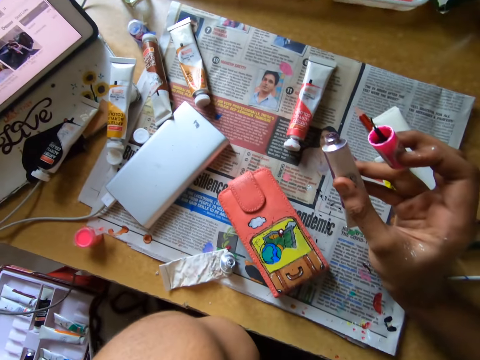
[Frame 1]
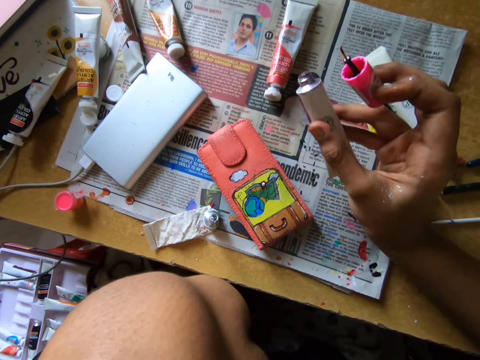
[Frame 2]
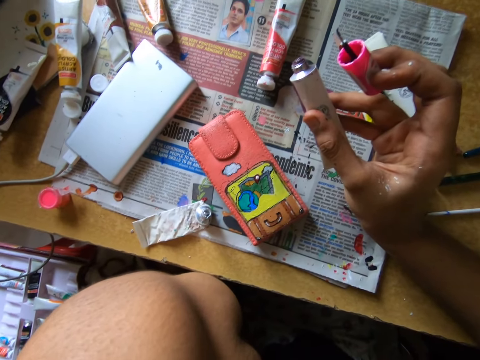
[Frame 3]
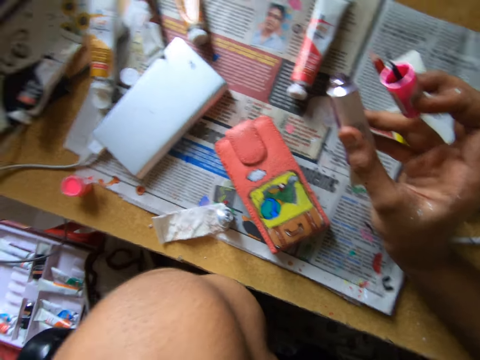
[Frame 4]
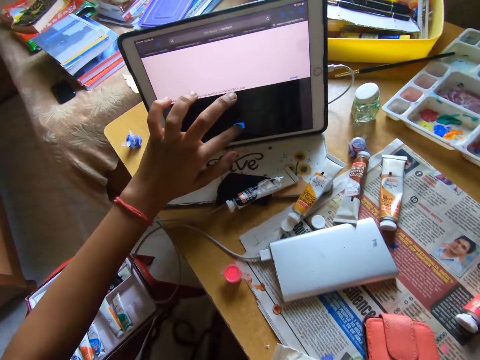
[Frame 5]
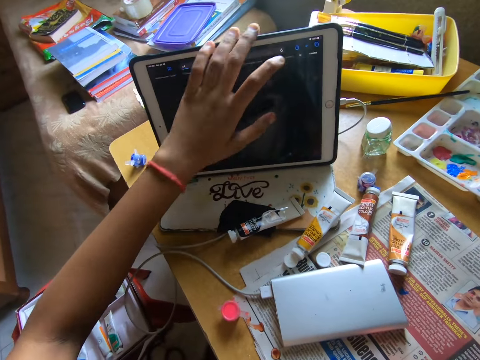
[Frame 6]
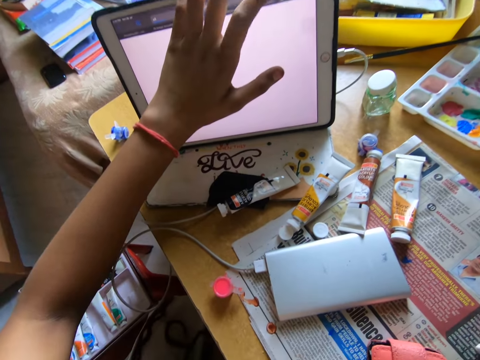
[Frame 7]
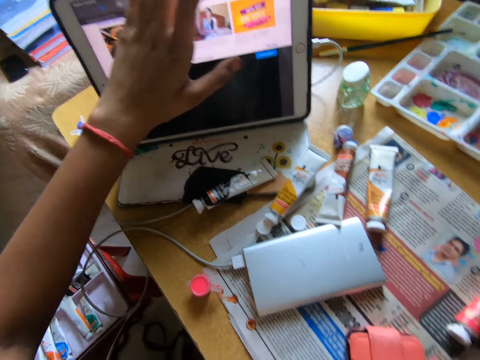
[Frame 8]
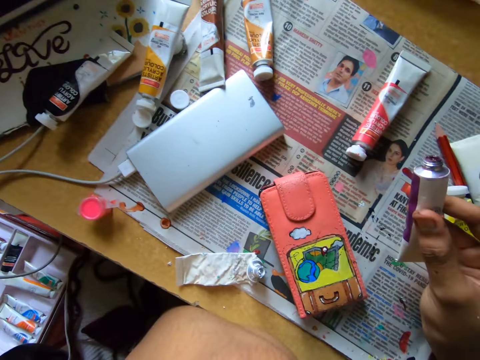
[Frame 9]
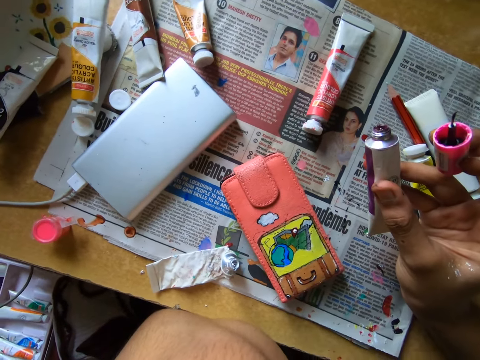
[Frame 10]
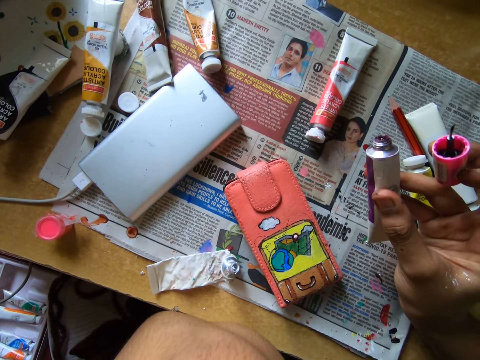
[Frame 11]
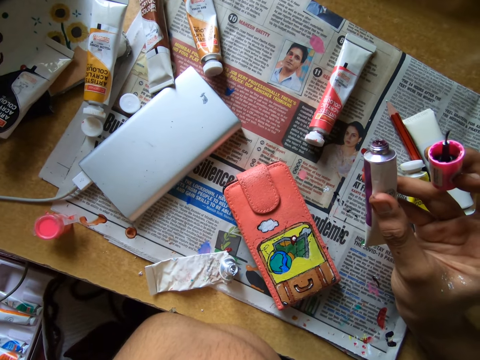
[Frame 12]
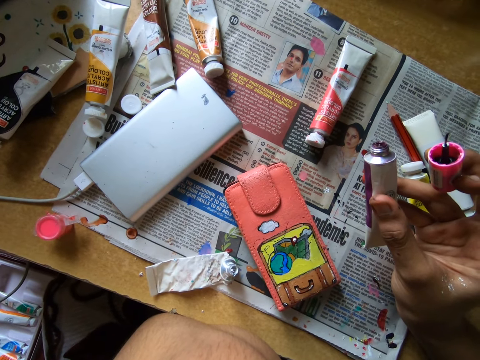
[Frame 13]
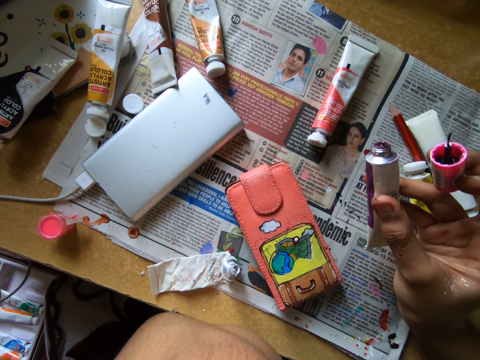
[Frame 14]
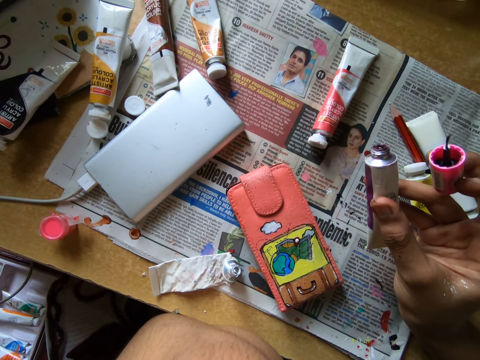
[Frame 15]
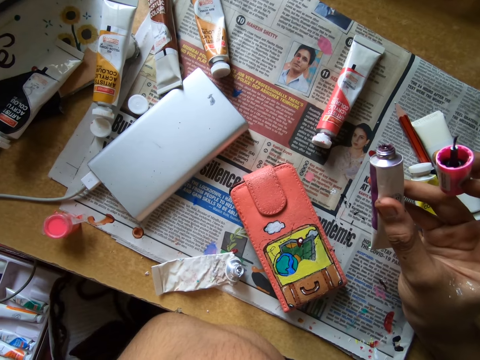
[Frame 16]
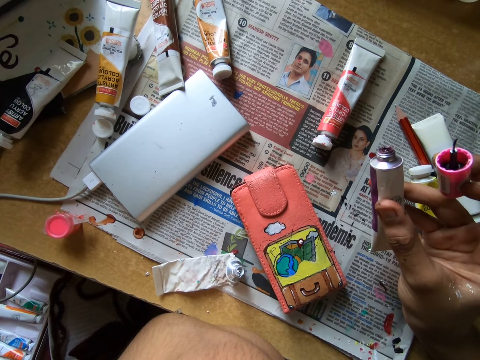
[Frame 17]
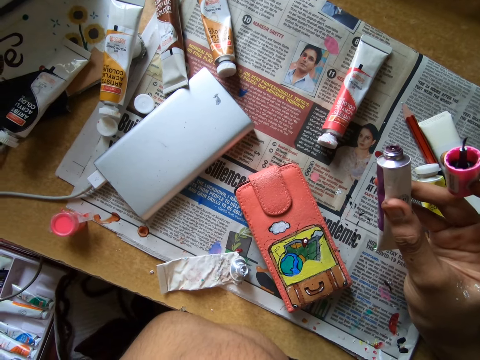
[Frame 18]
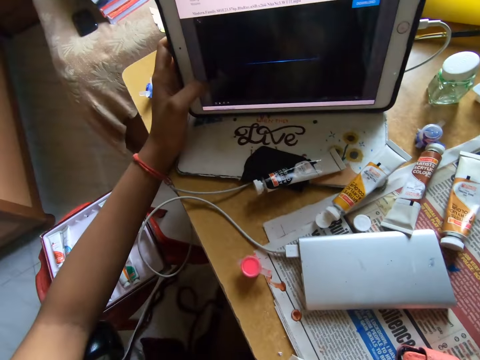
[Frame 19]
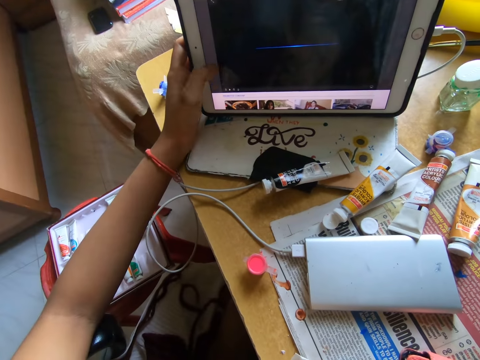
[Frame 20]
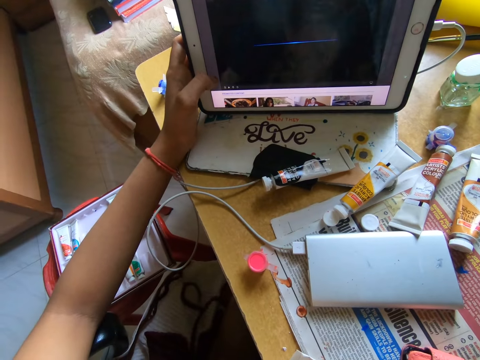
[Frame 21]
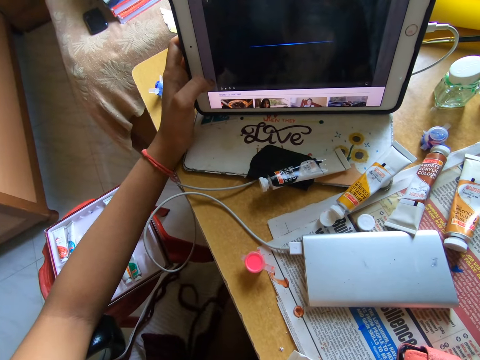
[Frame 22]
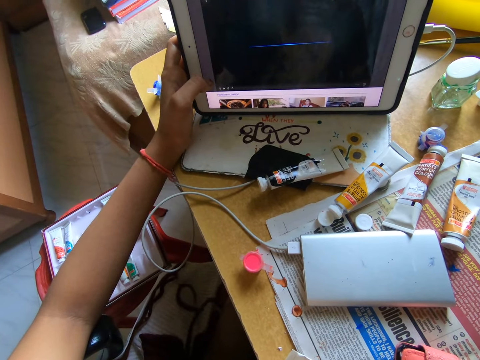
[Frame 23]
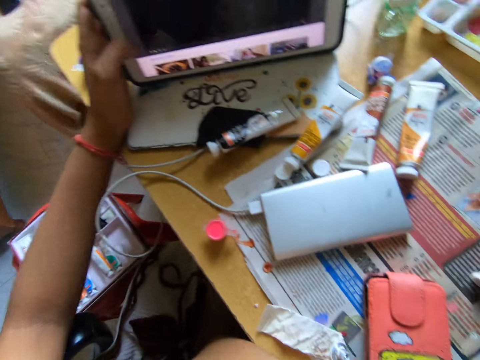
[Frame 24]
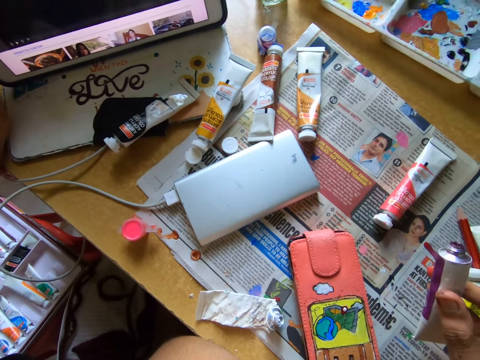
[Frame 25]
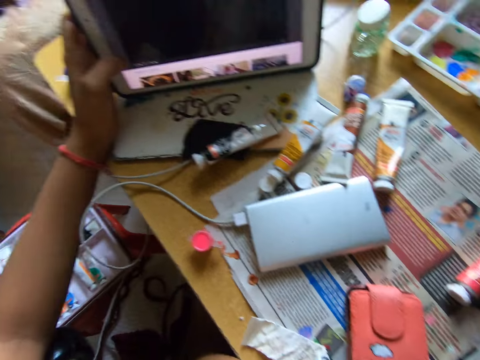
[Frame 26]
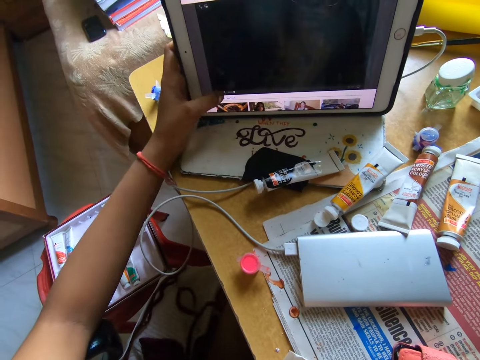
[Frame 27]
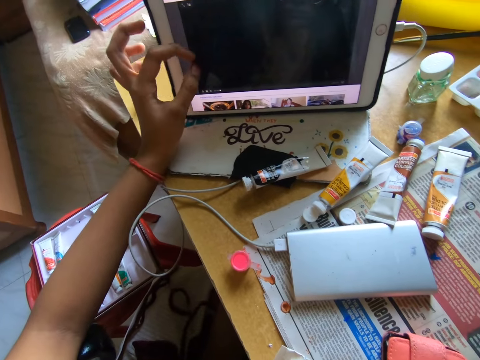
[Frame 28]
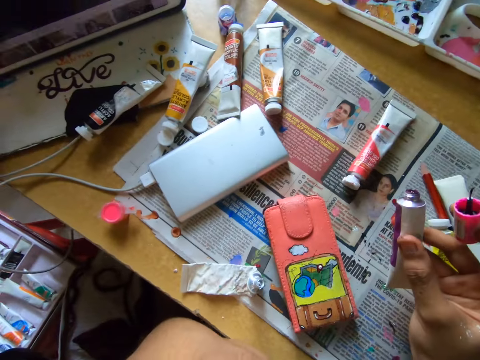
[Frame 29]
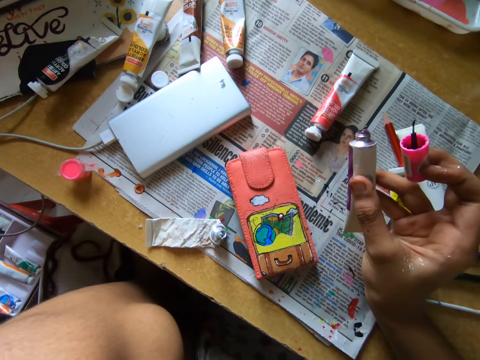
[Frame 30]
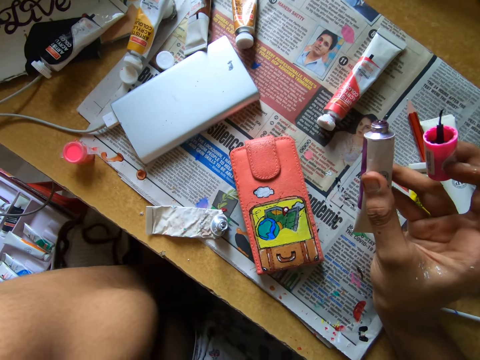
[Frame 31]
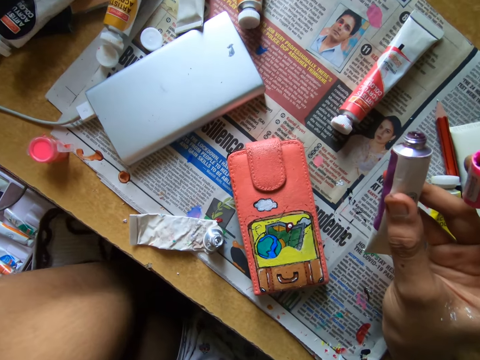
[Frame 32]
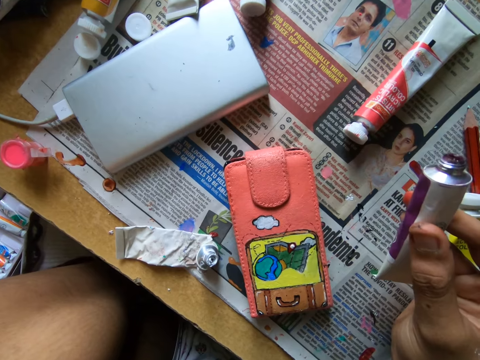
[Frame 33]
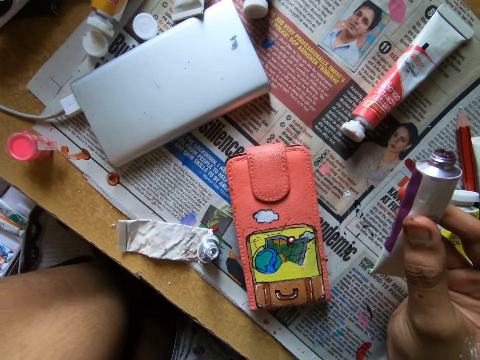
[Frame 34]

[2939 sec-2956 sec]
The camera wearer looks around. They scroll on the tablet. They look around. They scroll on the tablet. They look around. They scroll on the tablet. They look around.

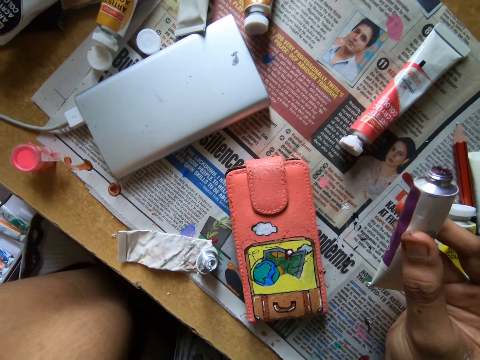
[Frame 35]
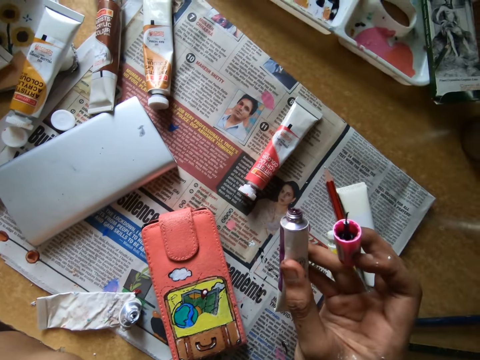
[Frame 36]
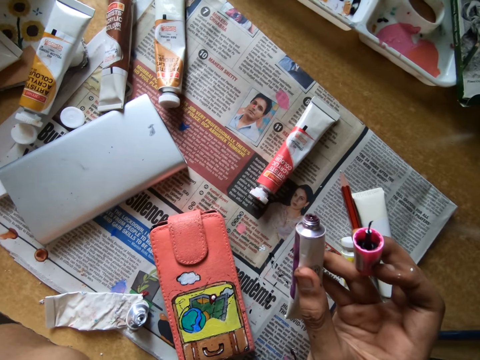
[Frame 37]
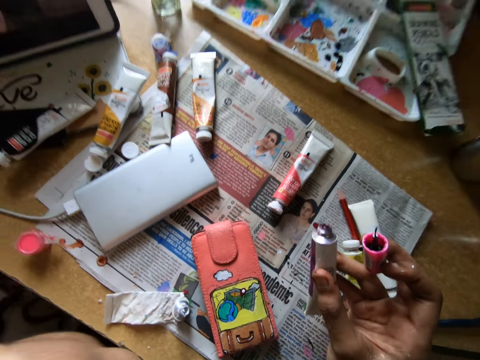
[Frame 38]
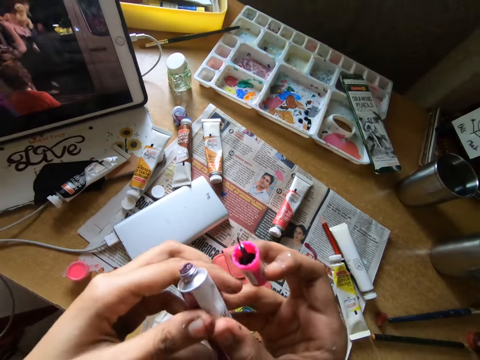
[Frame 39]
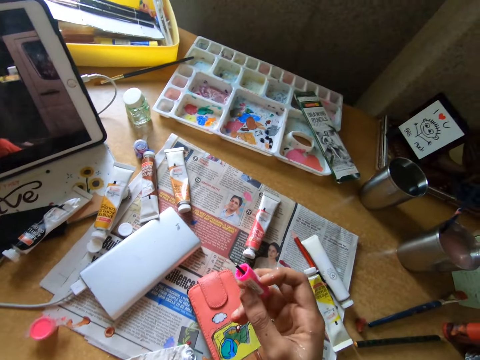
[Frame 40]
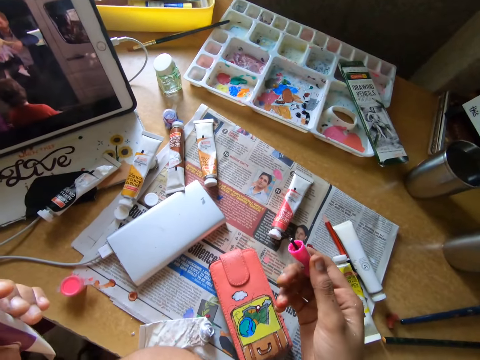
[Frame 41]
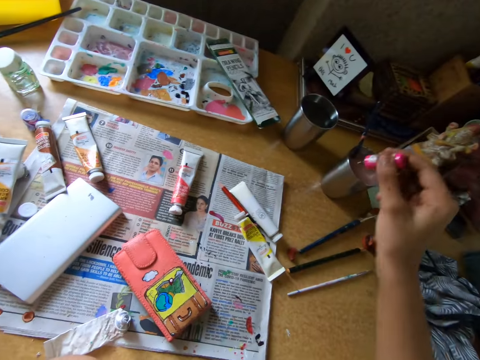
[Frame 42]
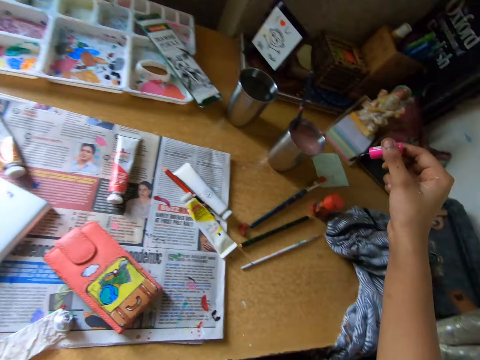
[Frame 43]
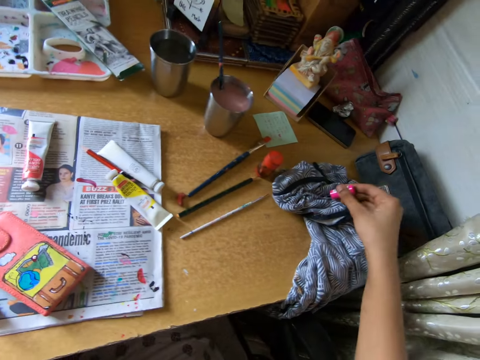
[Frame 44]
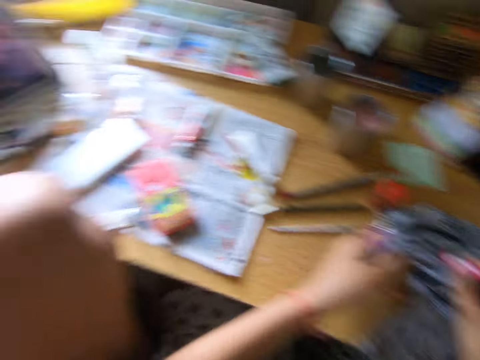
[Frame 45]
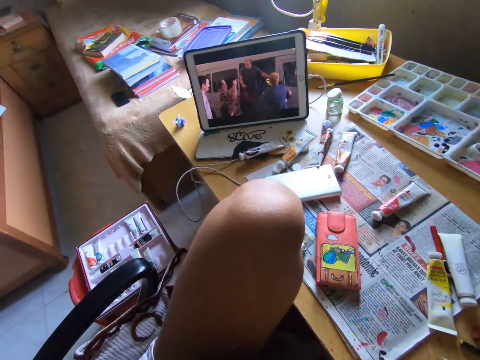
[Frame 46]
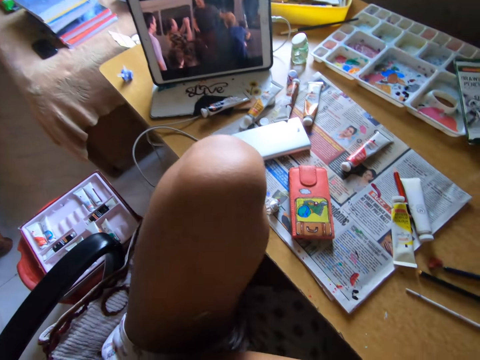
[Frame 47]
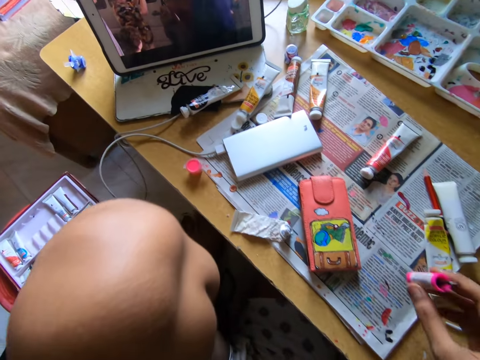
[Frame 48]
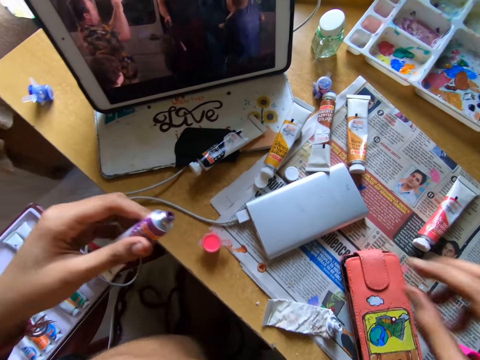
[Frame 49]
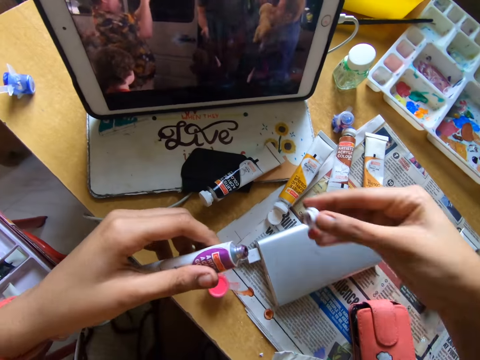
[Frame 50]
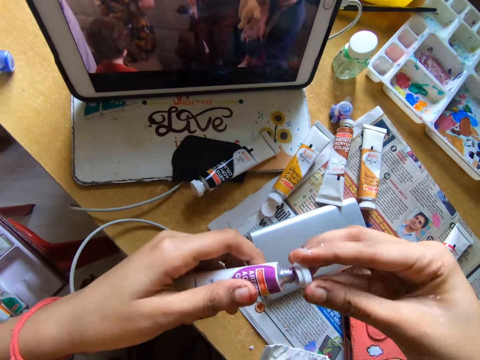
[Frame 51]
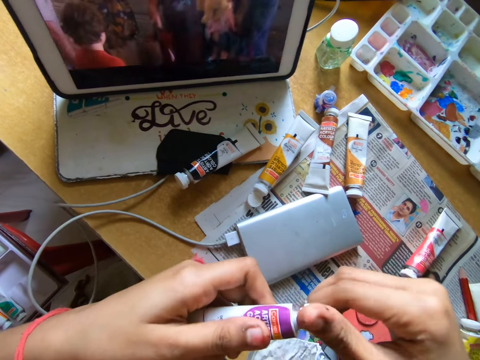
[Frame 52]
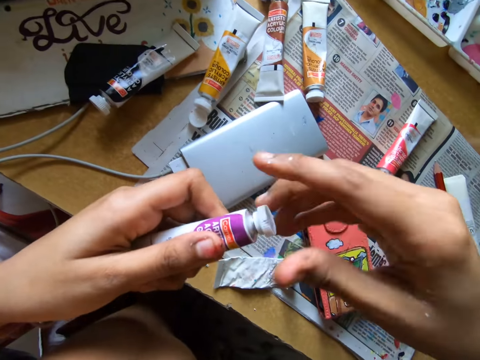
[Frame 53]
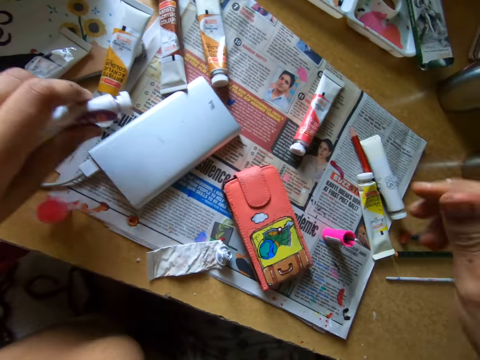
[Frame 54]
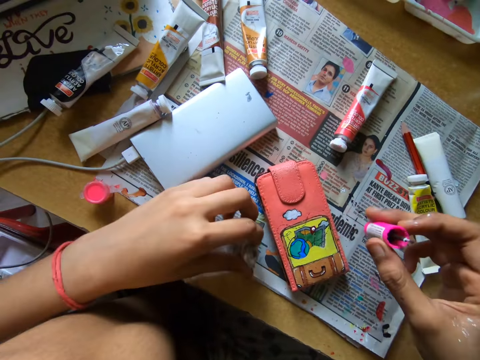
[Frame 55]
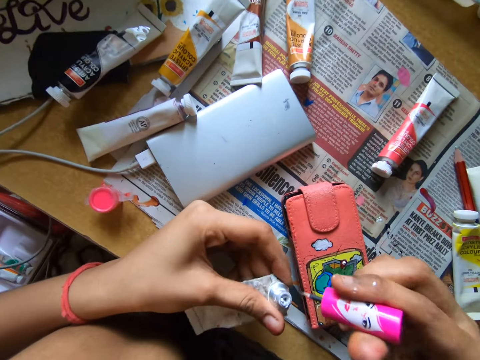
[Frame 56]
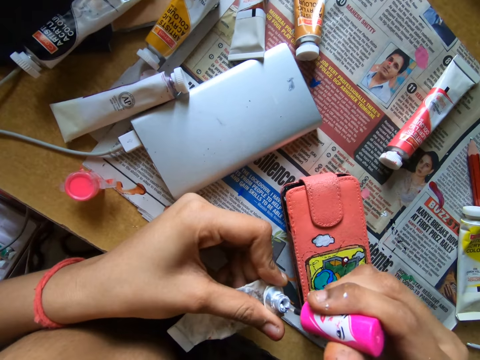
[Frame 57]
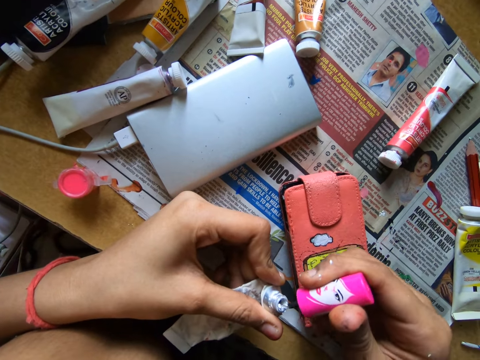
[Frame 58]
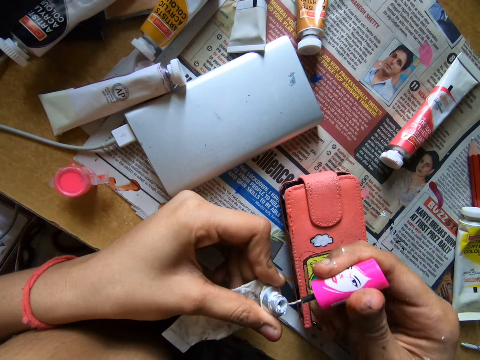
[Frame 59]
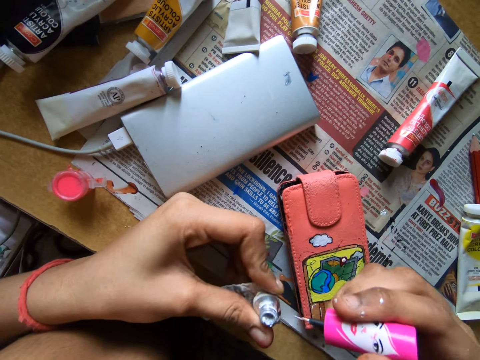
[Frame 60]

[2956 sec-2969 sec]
The camera wearer transfers the paint can to the left hand. They dip the paint marker in an aluminum tumbler and wipe the paint marker on a cloth. They look at the tablet on the table. They close the paint can with the lid. They drop the paint can on the table. They pick up the paint can from the table. They pick paint from the paint can with the paint marker.
